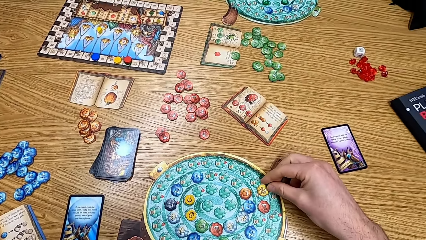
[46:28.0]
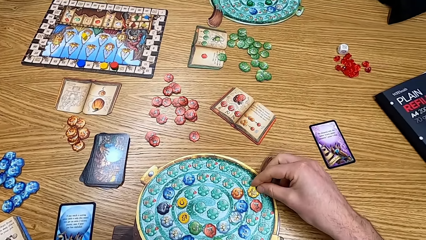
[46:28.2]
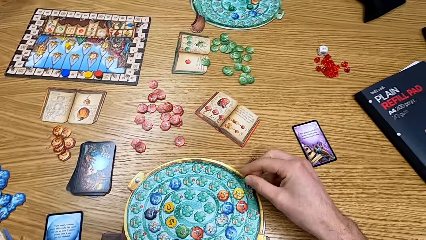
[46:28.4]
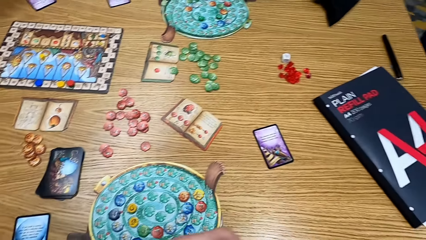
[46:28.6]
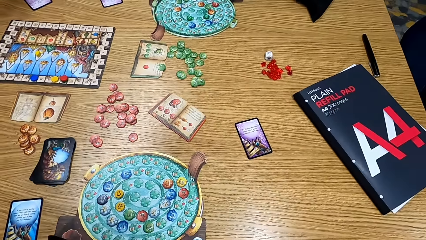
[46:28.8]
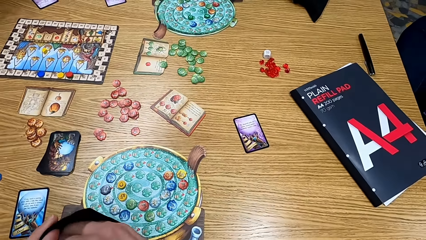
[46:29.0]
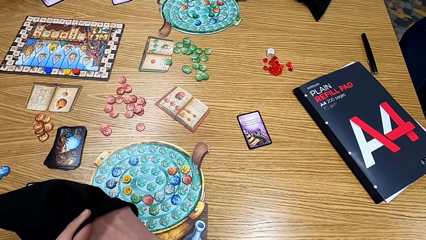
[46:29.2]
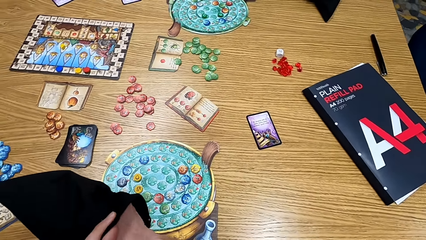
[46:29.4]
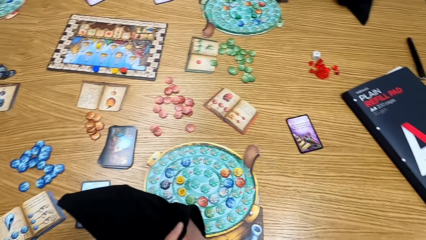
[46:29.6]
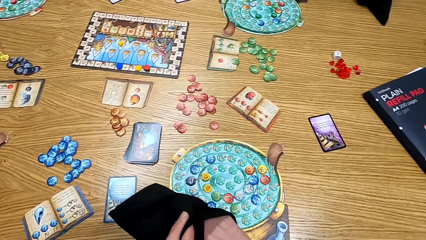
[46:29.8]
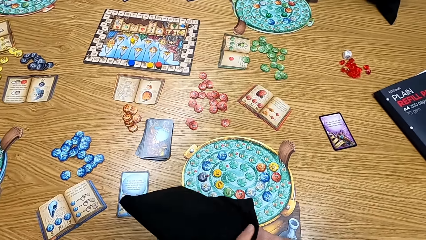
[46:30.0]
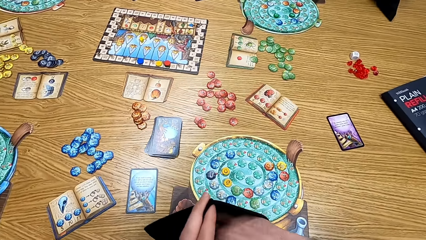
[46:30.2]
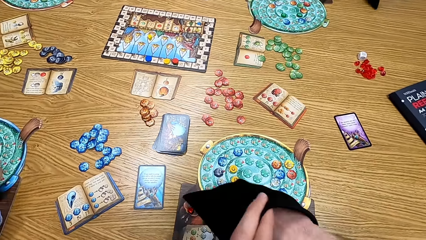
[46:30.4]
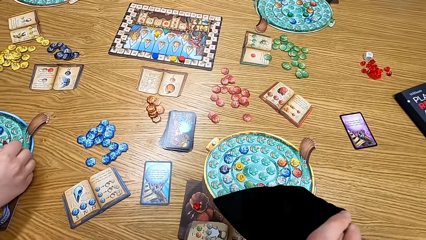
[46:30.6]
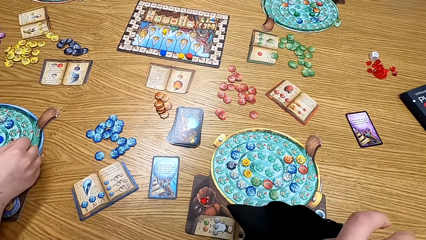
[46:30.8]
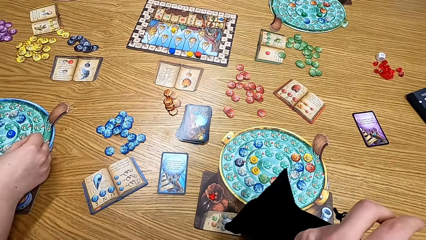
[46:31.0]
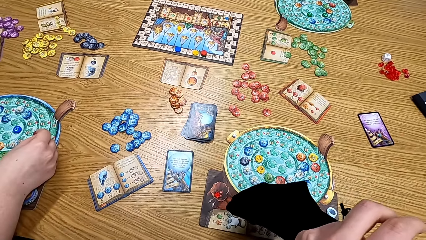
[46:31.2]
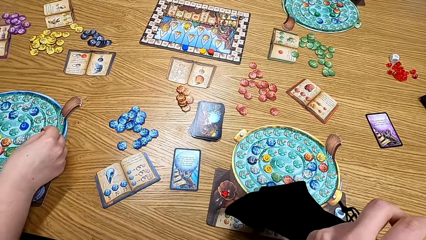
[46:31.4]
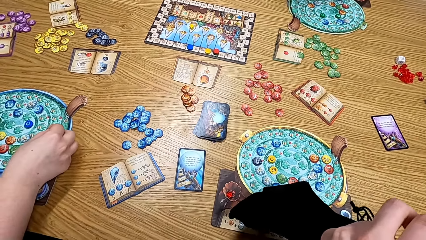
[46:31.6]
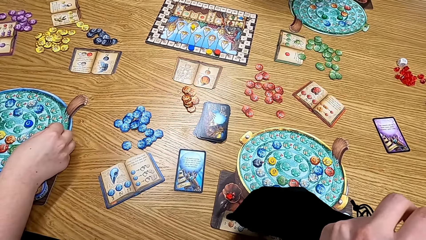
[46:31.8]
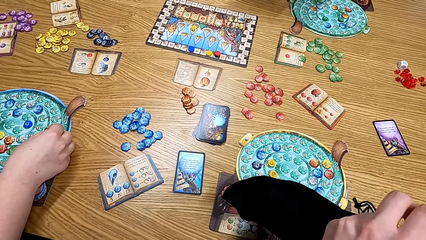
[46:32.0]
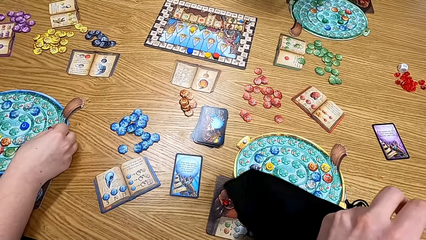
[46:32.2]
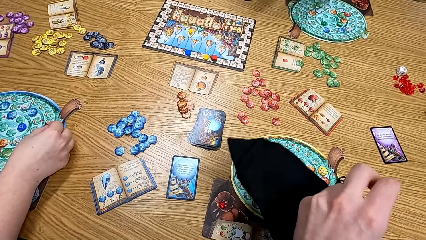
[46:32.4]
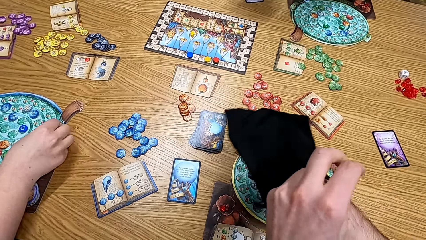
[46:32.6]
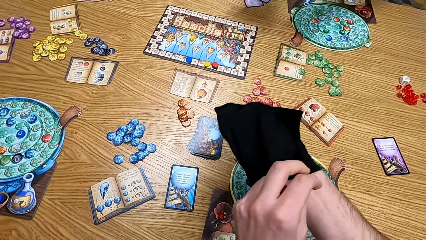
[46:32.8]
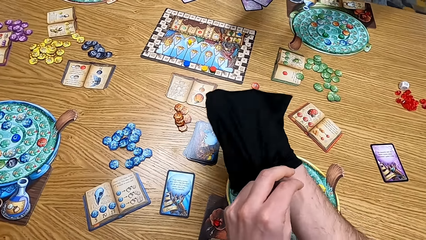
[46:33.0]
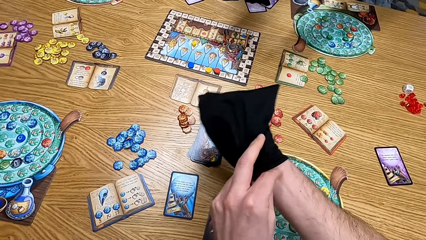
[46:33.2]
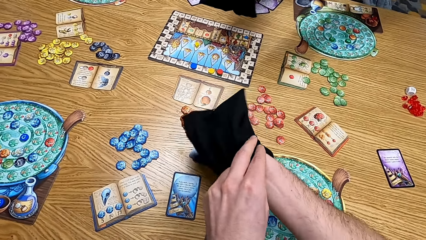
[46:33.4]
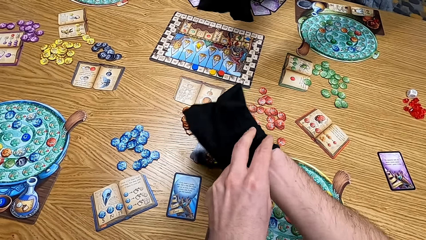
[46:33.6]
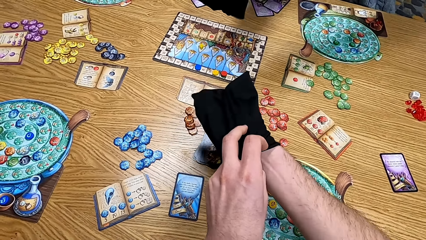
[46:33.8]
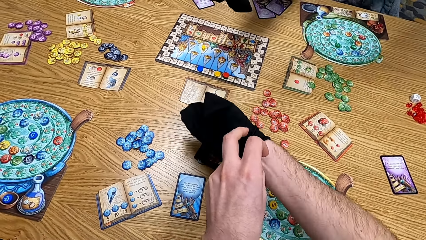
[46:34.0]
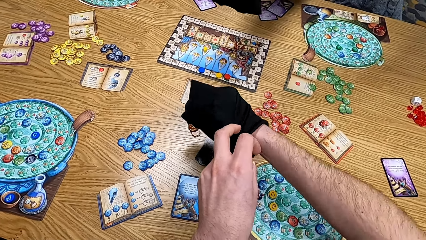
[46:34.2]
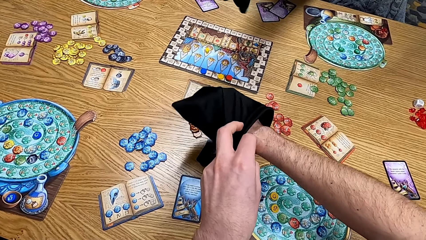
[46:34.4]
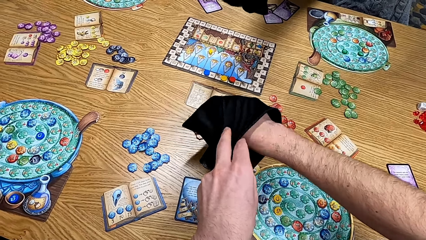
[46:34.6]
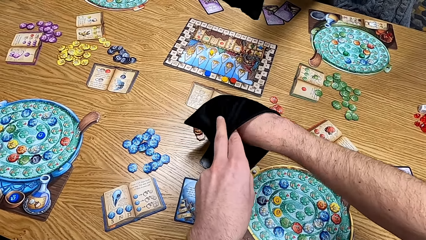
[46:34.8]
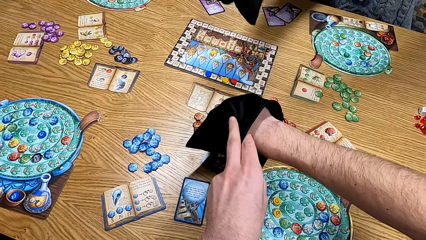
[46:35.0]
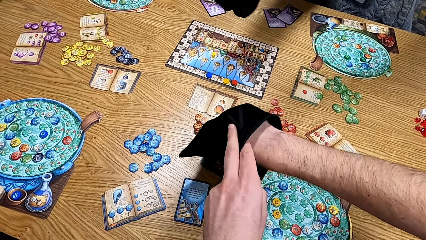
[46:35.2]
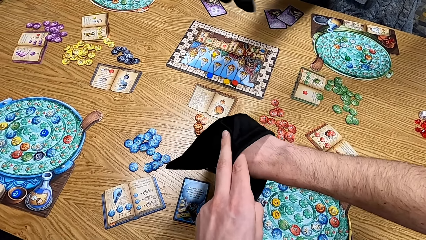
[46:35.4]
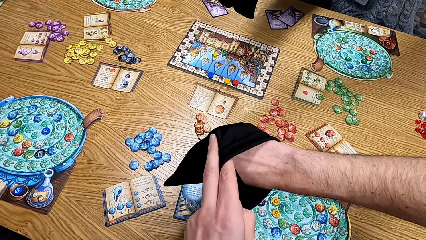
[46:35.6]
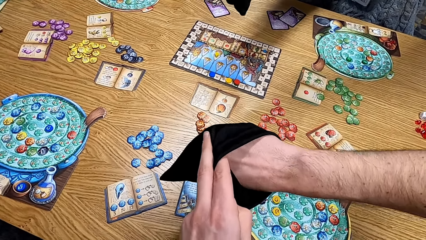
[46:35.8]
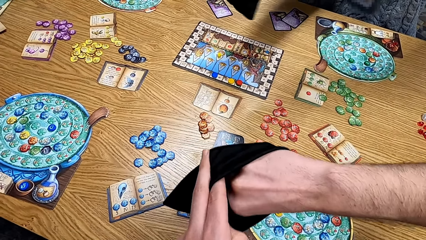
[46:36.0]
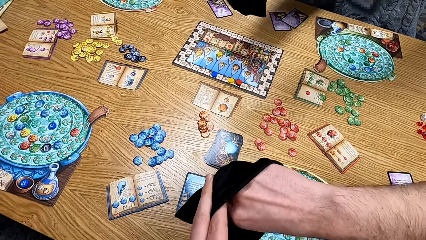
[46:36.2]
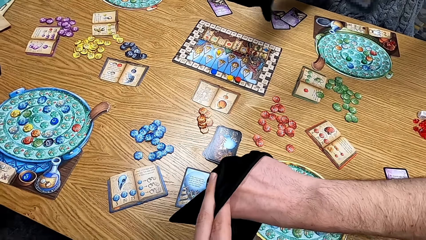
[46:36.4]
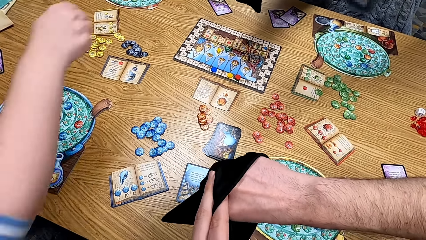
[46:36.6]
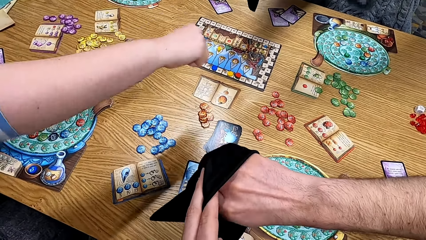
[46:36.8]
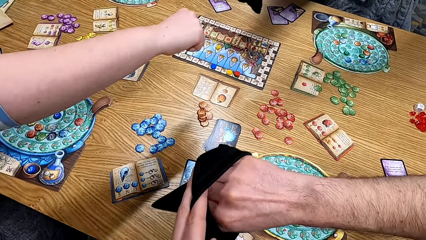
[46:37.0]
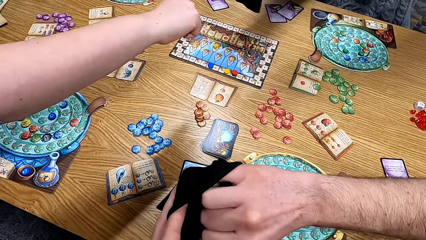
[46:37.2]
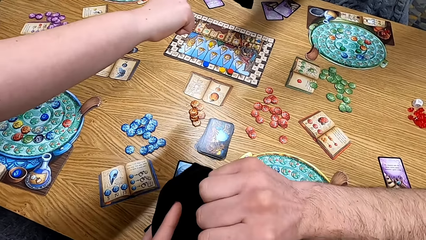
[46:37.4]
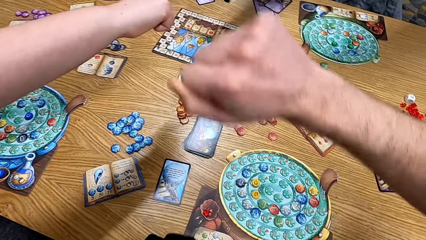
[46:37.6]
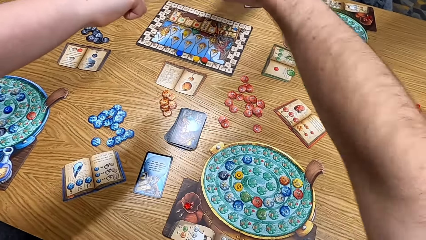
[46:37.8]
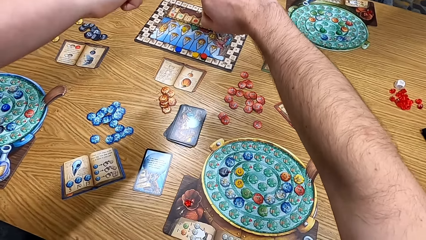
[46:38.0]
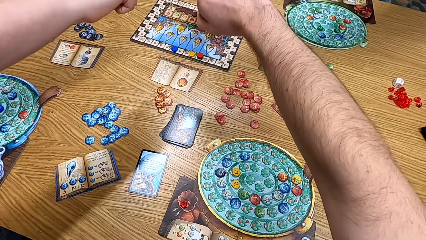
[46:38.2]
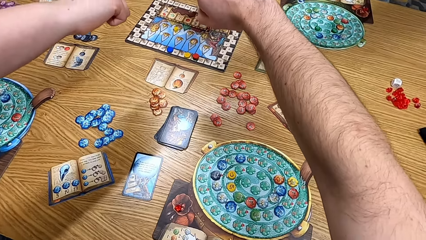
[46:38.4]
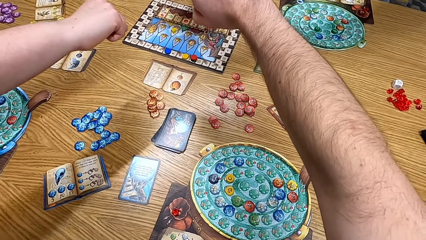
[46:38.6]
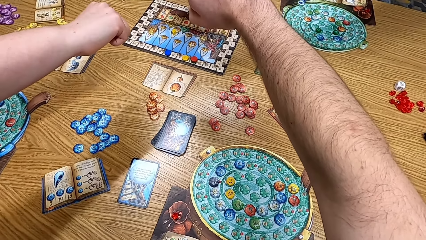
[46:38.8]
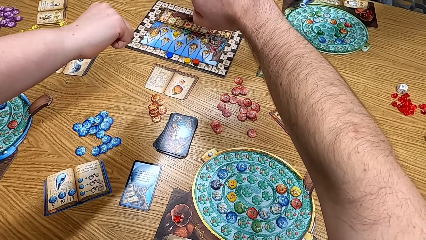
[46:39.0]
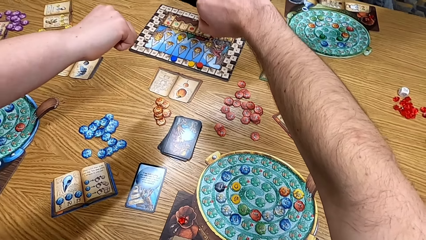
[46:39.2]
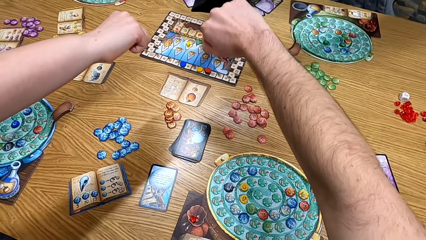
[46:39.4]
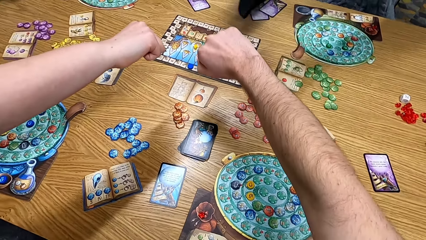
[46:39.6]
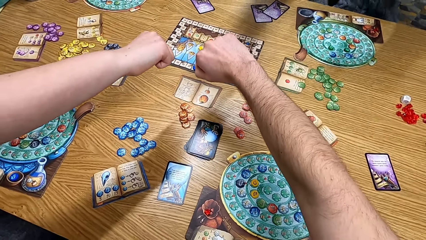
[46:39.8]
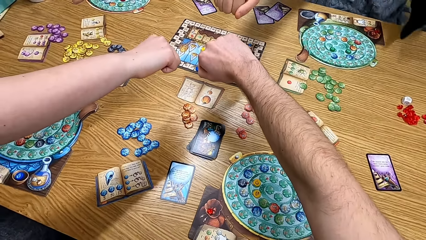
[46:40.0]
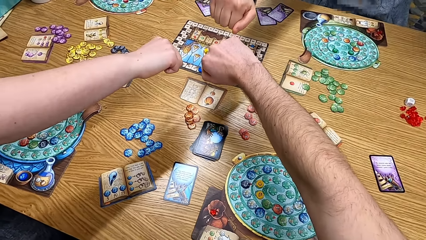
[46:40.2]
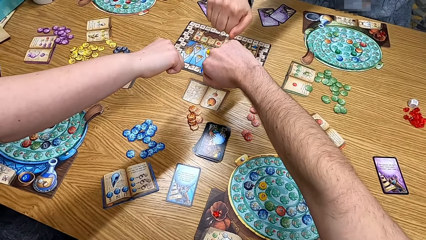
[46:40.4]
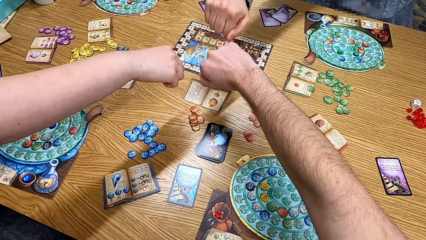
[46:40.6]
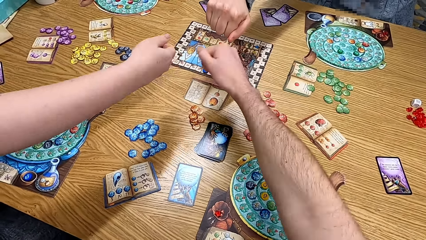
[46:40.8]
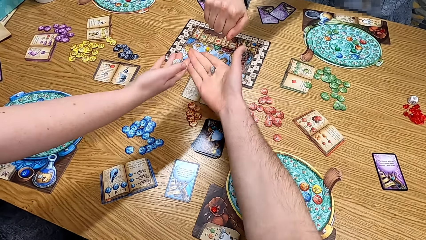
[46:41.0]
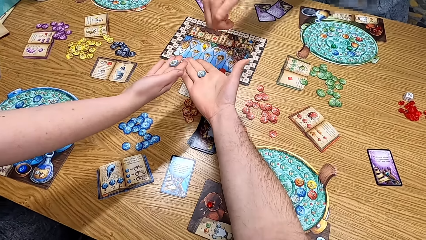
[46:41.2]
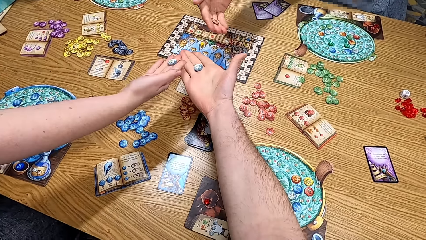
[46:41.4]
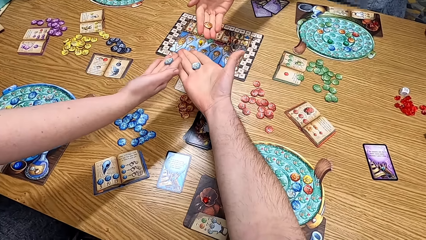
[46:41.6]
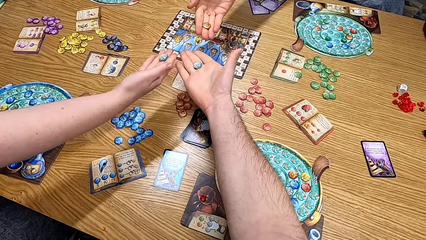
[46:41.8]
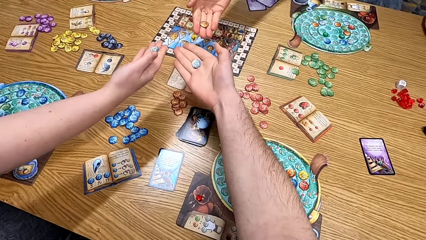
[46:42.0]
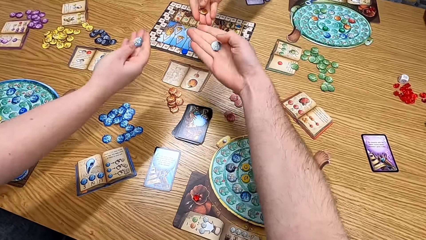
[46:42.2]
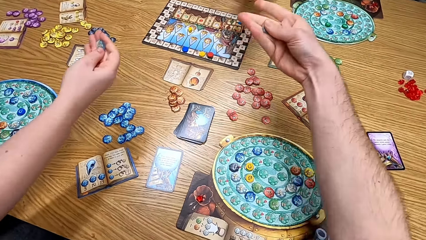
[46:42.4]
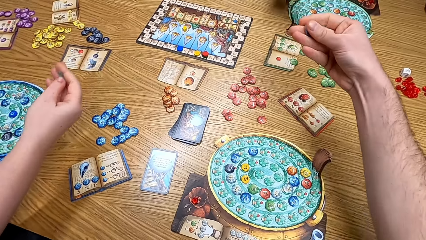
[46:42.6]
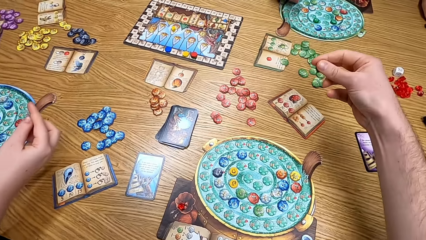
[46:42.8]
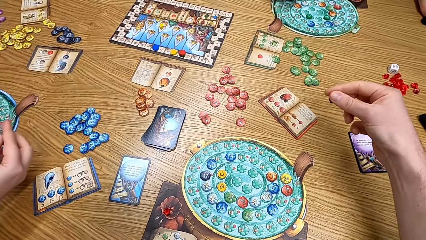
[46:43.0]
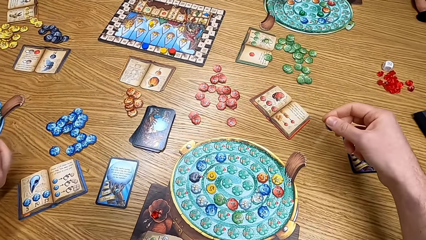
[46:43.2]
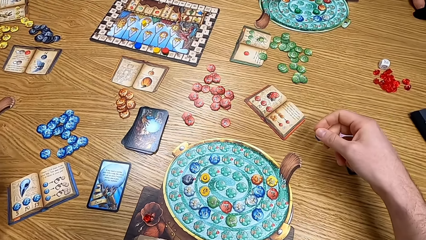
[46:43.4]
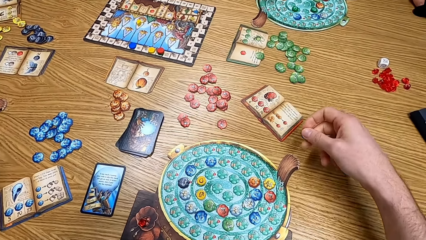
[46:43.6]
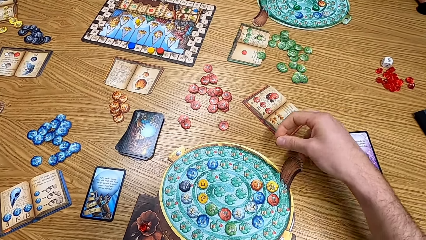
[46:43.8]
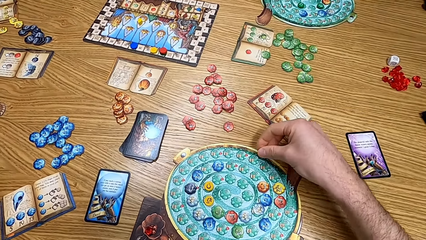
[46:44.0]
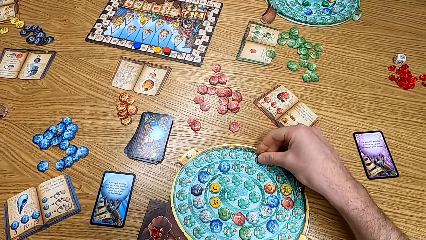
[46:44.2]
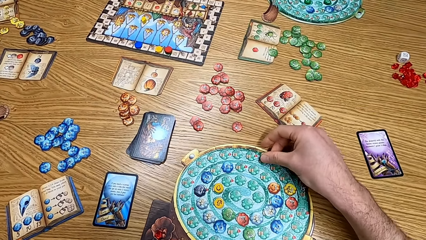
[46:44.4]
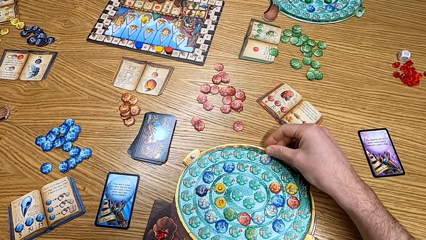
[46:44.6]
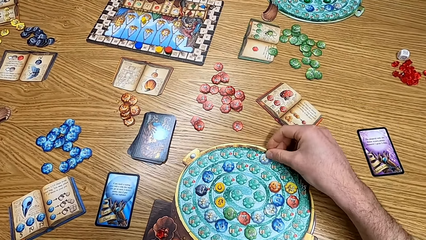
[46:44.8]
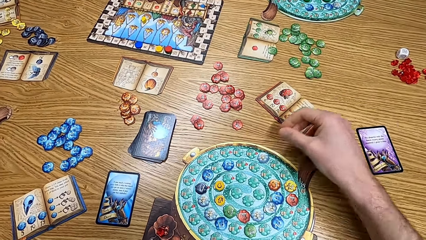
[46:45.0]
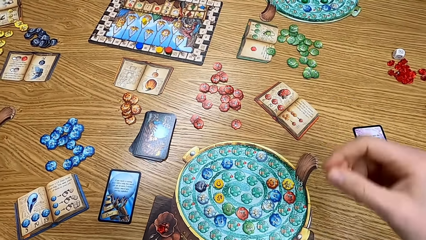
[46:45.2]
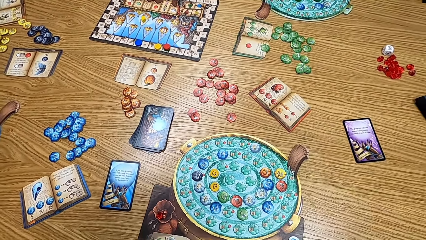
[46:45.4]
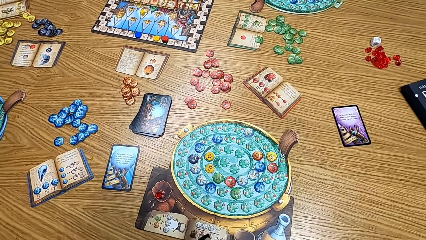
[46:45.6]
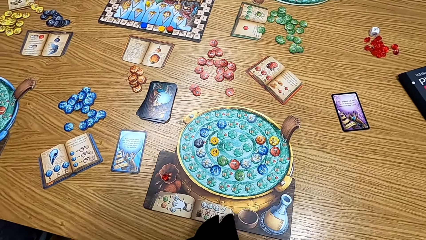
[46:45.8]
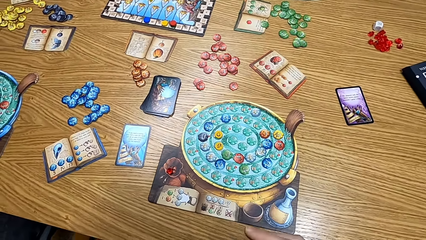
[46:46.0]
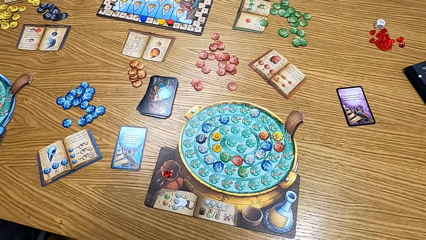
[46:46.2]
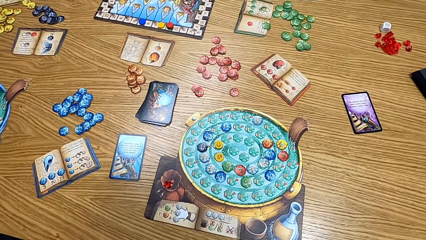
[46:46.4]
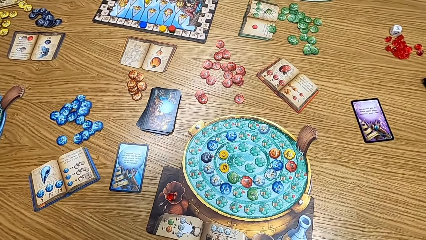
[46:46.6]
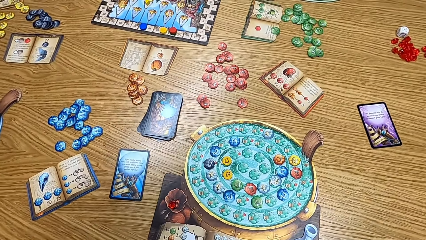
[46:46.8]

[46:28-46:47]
The camera wearer puts the chip on the board. They put a hand in the bag. They remove the hand from the bag. They play the board game with a man, another man and another man.
